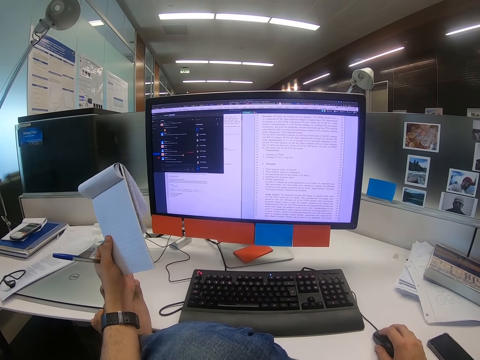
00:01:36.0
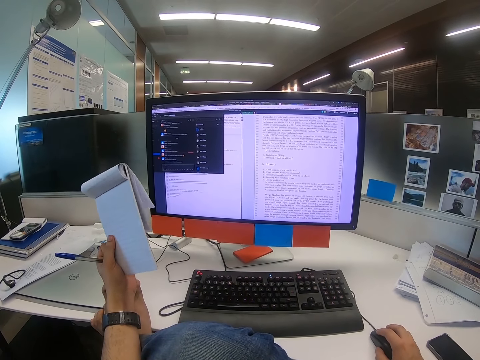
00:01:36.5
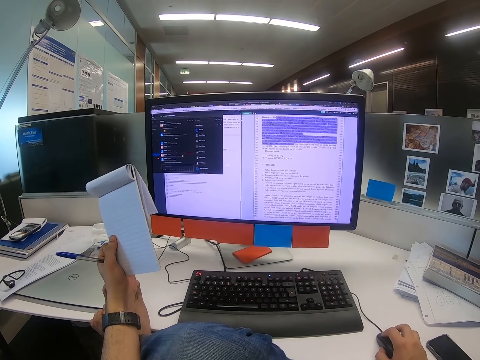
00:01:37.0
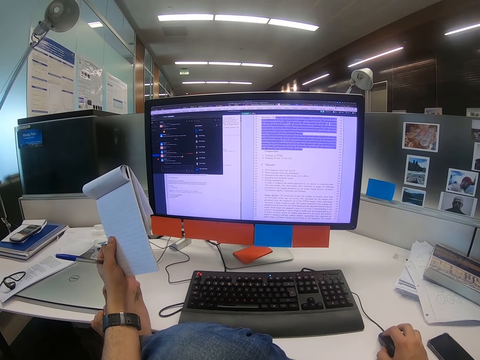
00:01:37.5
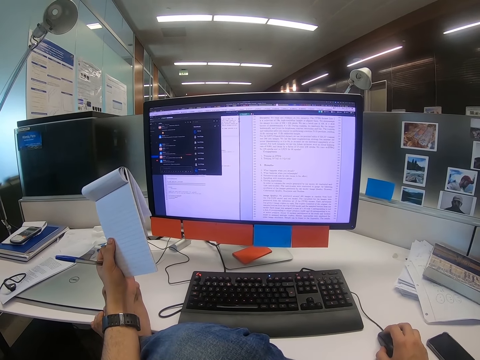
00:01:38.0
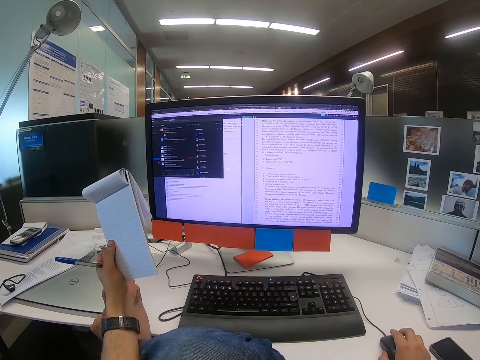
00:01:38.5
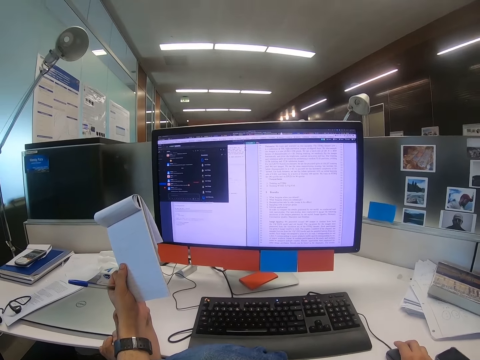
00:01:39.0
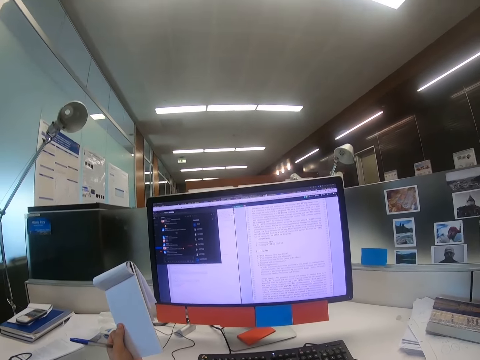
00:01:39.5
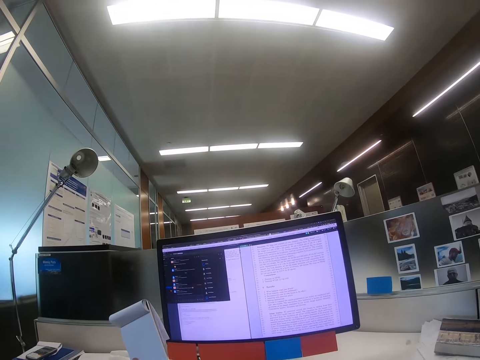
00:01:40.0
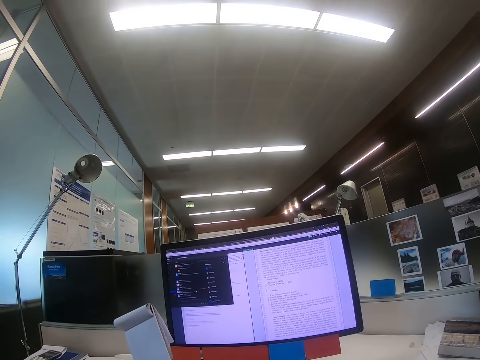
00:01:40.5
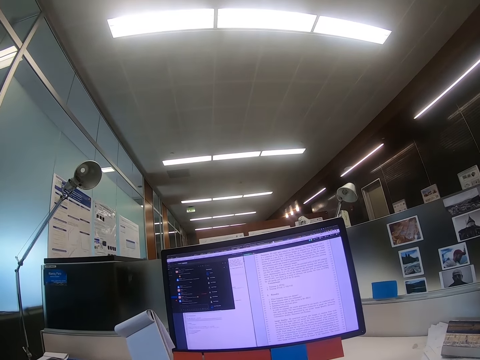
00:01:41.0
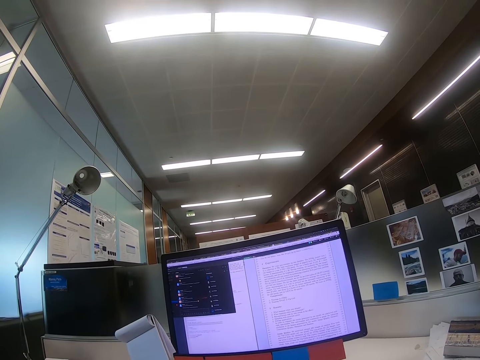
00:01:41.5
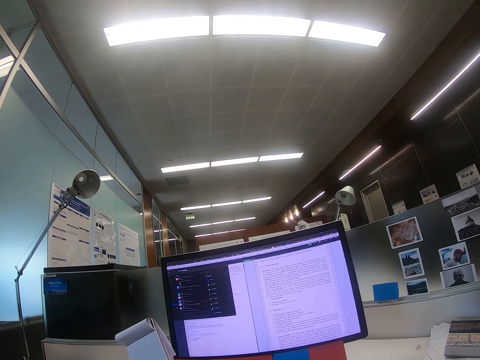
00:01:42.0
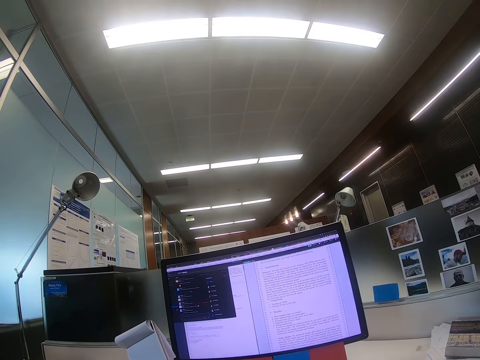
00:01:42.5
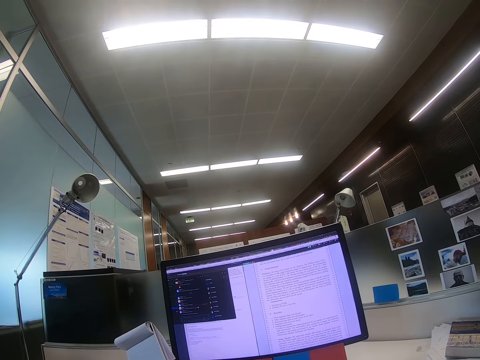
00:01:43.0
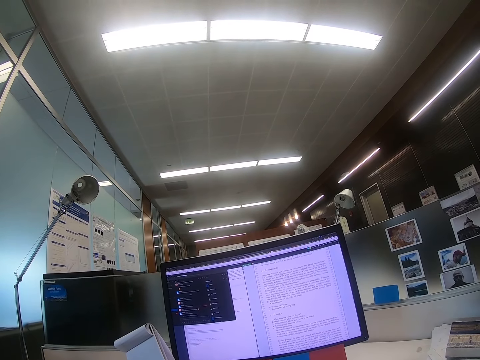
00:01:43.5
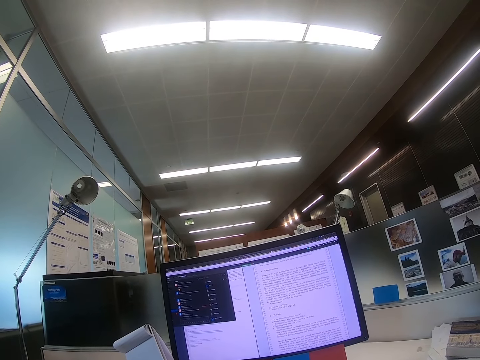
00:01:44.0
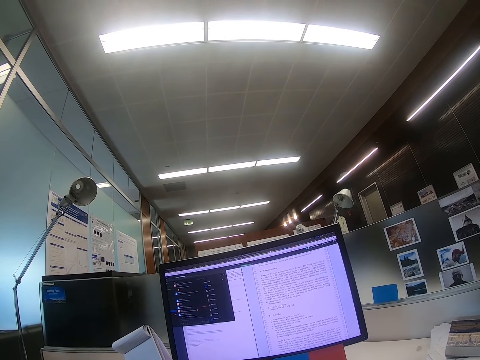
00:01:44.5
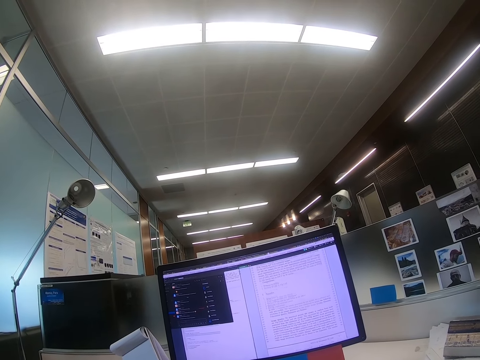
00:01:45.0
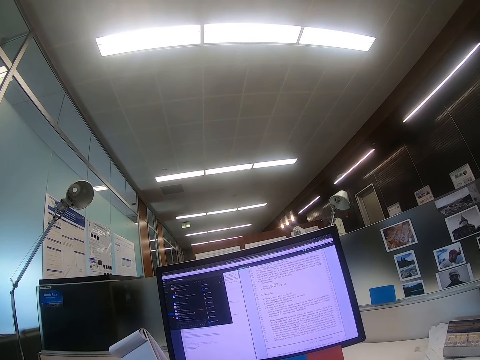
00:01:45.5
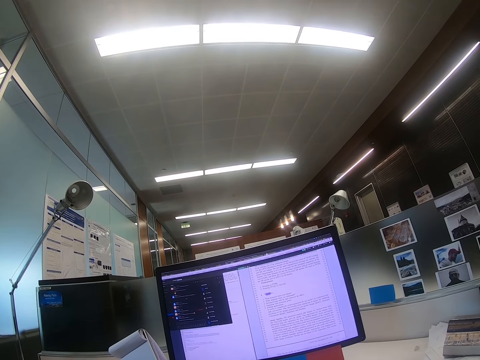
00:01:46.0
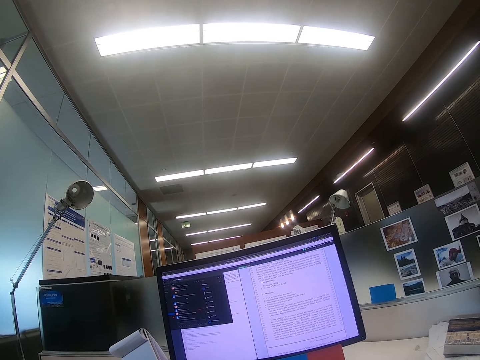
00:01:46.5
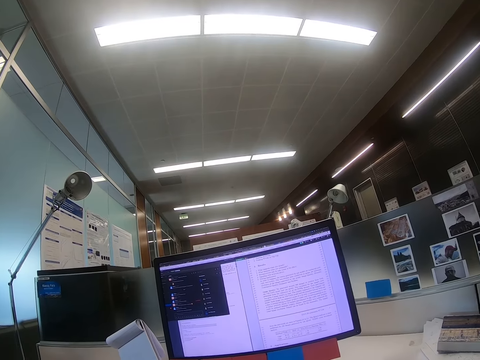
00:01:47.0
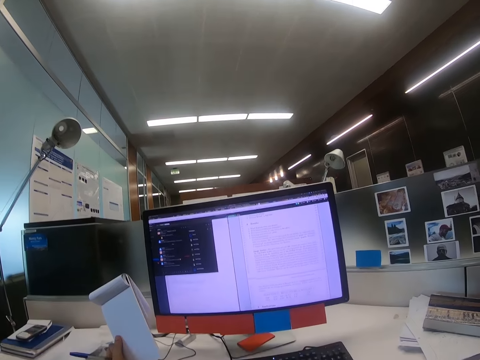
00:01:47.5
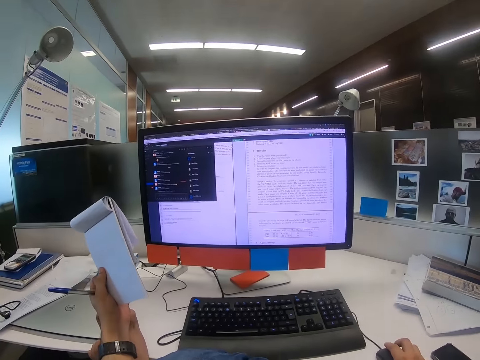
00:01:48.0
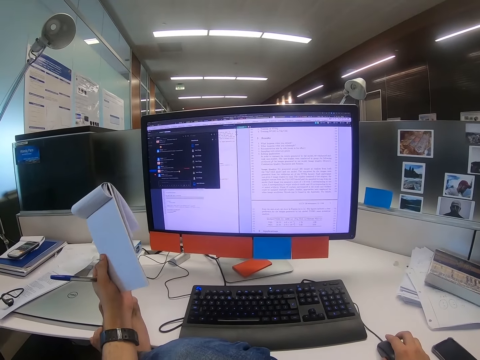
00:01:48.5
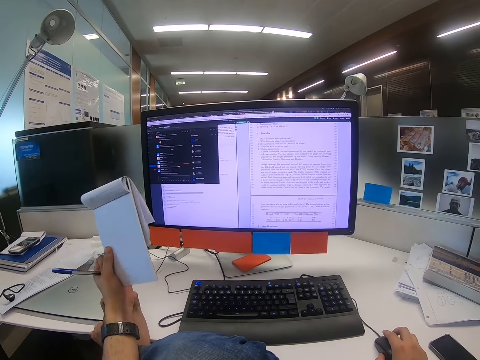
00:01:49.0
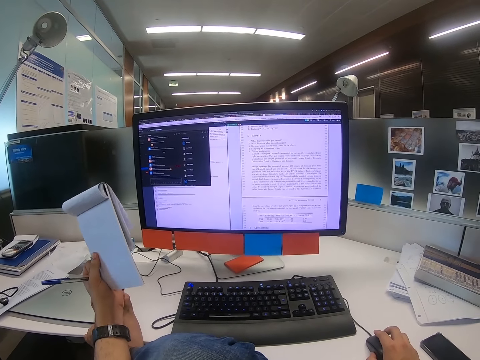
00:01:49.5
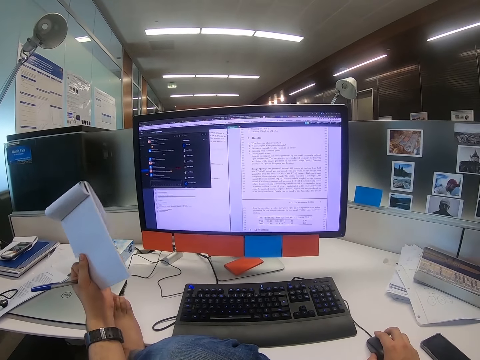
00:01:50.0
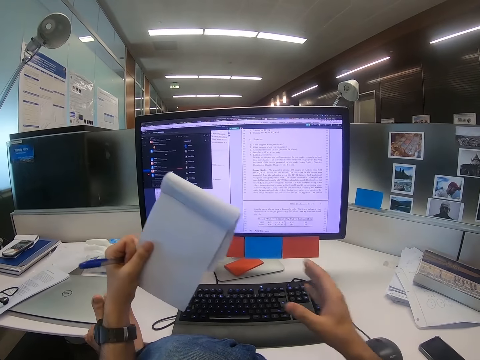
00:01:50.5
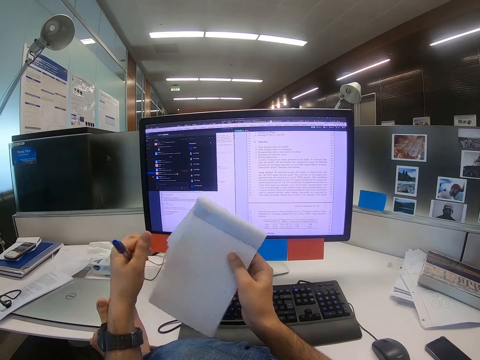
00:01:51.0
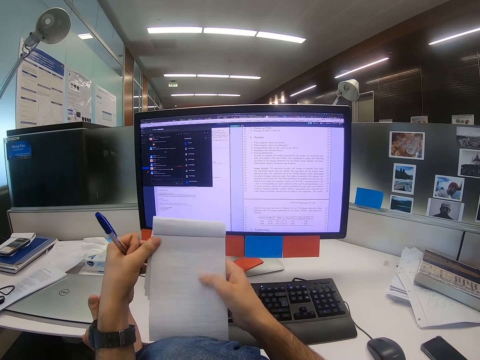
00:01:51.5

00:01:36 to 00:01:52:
The camera wearer moves the notebook with the left hand. He looks around. He moves the notebook from his left hand to the right hand. He holds the notebook with both hands.

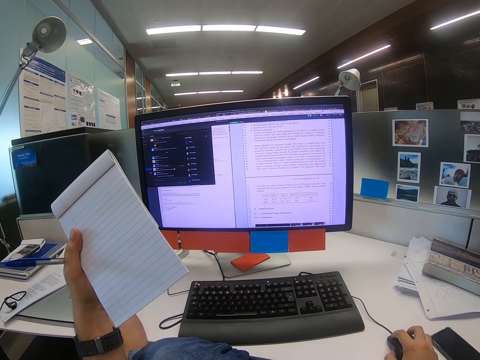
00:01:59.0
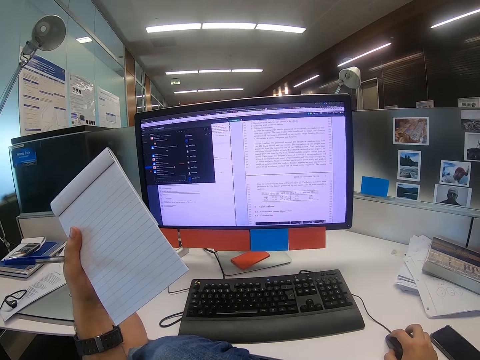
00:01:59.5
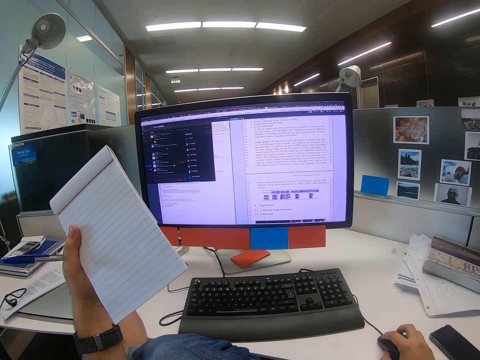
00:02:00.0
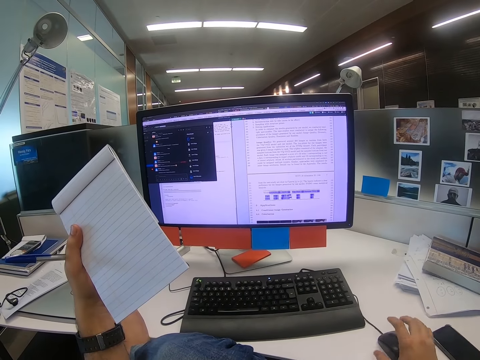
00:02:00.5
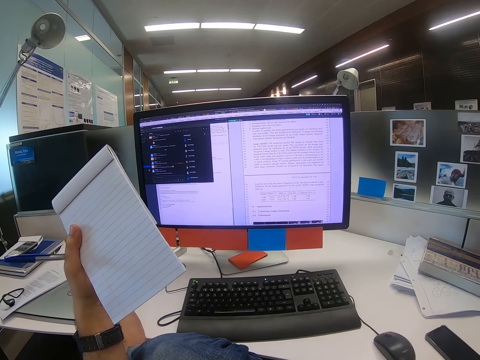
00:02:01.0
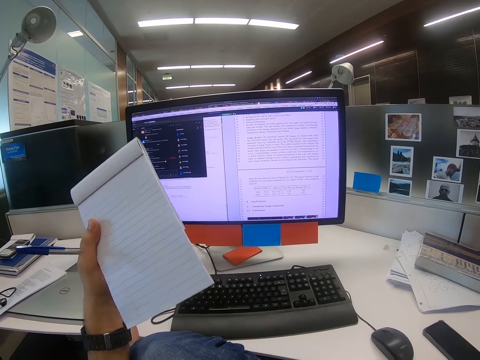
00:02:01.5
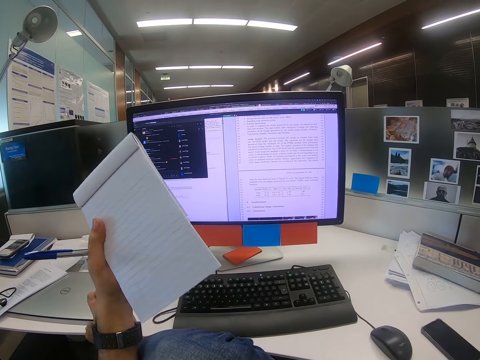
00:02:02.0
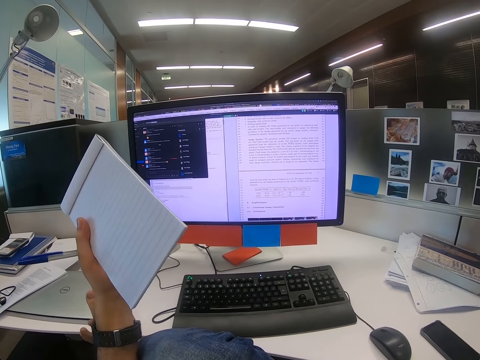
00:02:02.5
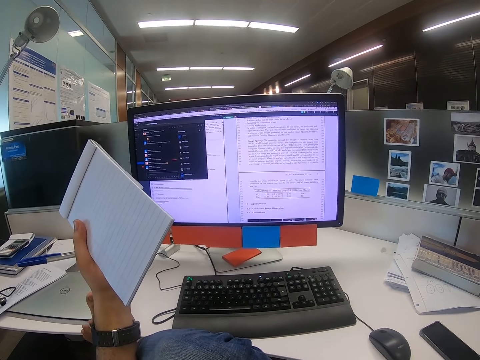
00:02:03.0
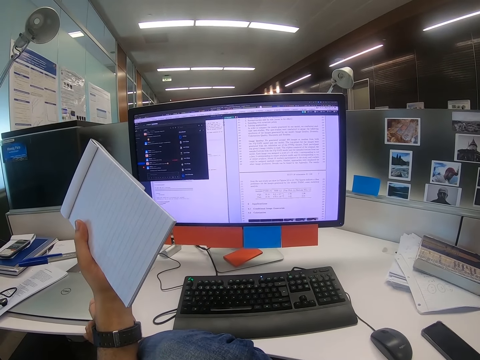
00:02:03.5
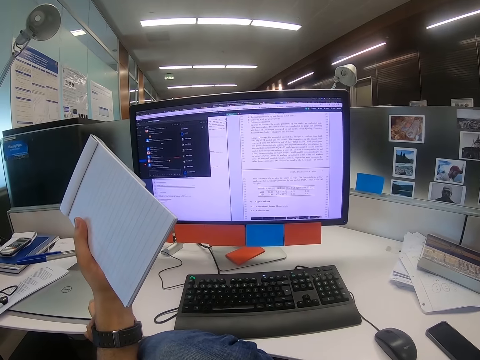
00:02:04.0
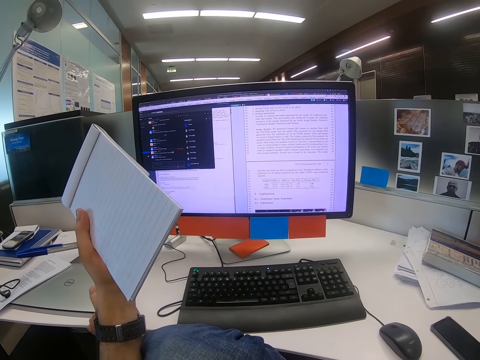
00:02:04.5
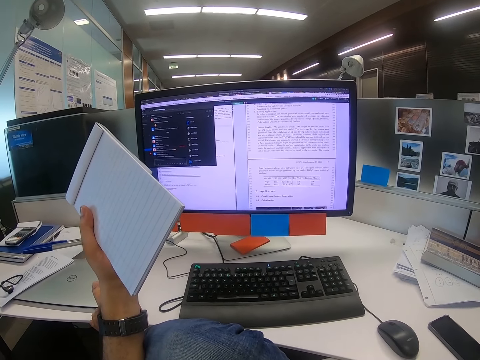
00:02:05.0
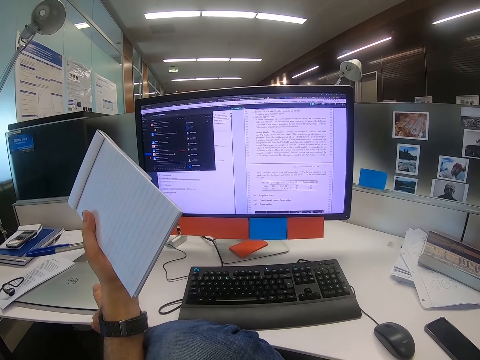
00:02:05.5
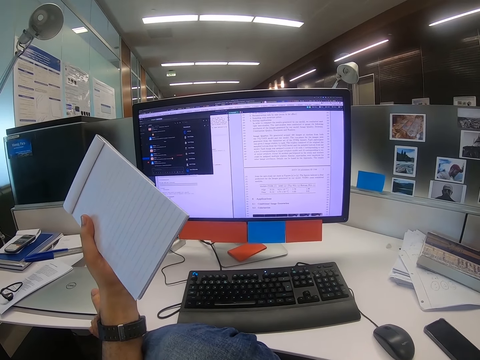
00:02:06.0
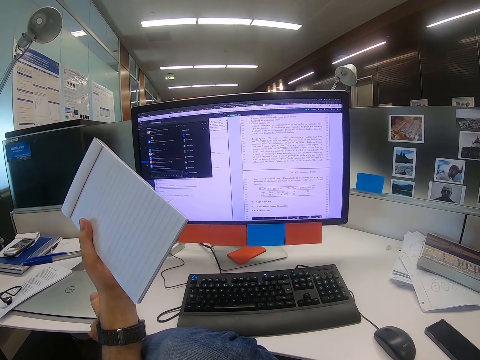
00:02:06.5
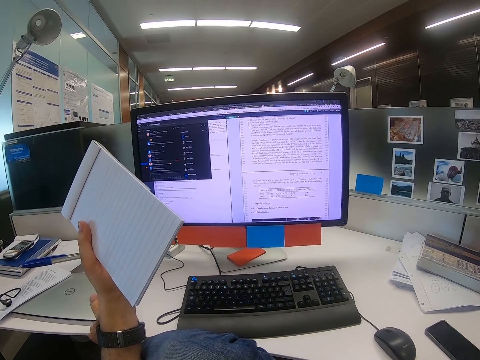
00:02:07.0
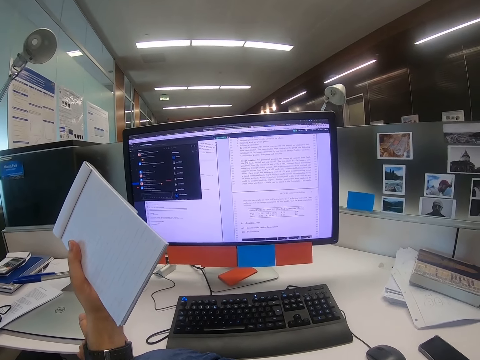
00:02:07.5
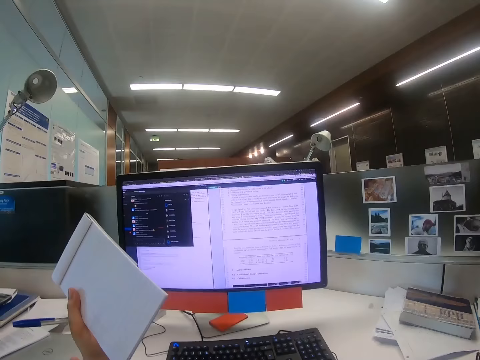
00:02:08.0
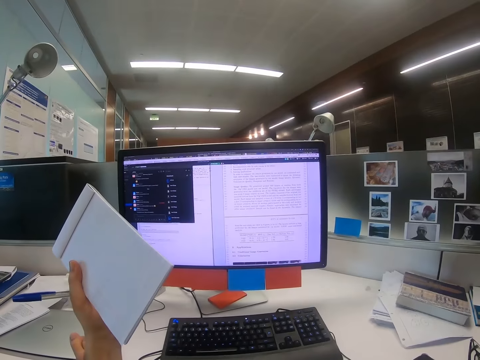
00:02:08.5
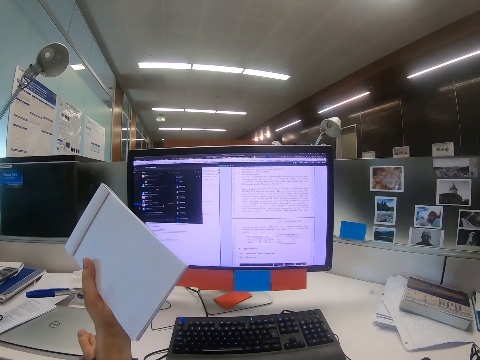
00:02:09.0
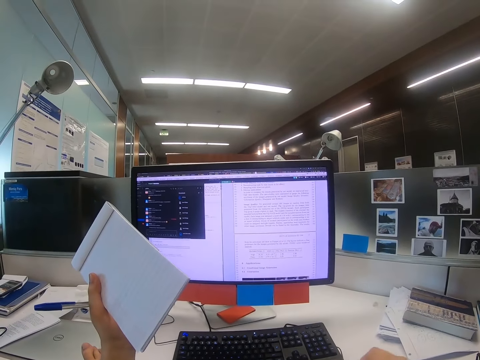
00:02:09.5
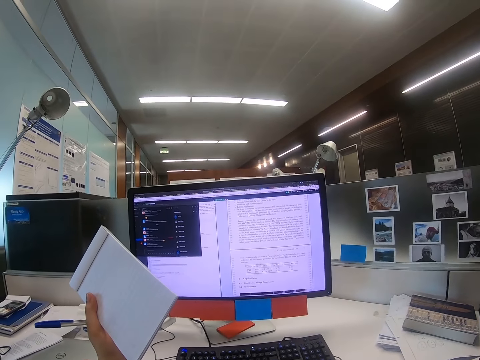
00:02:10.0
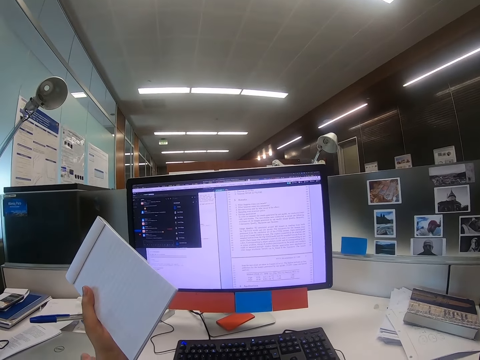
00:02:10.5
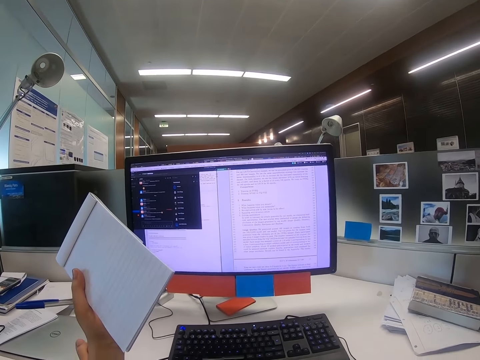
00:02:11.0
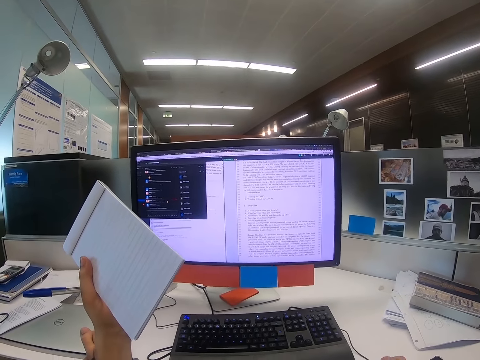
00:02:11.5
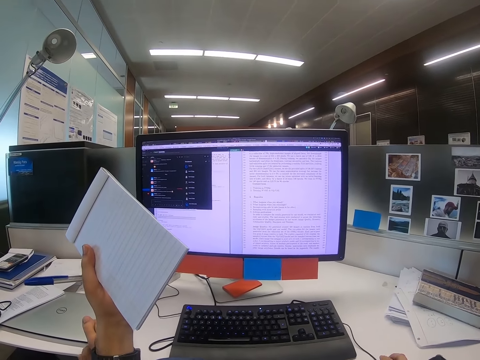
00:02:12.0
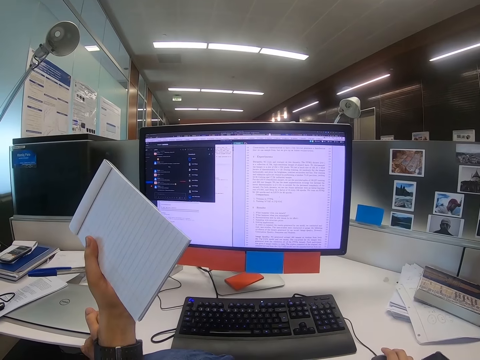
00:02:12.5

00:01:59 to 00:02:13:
The camera wearer moves his right hand. He moves his toe fingers. He looks at the computer.
